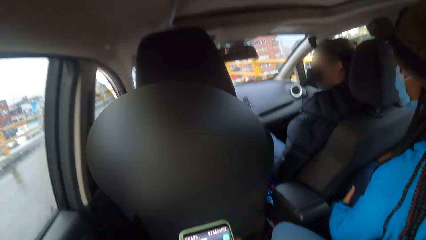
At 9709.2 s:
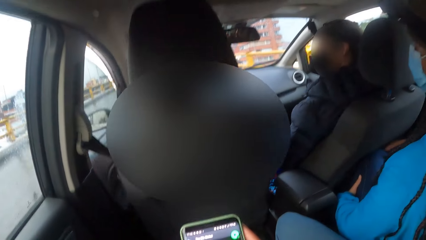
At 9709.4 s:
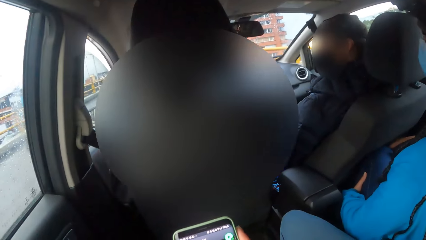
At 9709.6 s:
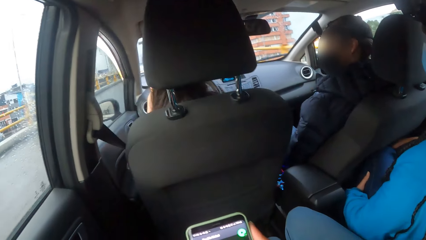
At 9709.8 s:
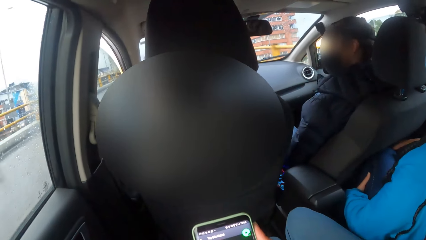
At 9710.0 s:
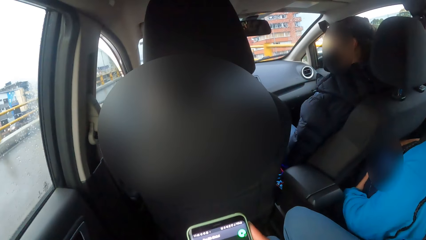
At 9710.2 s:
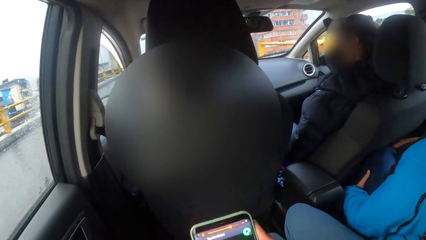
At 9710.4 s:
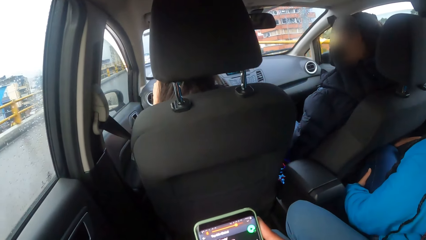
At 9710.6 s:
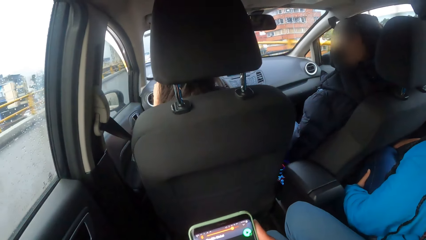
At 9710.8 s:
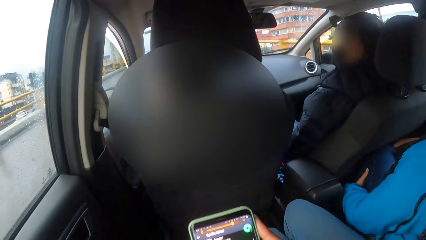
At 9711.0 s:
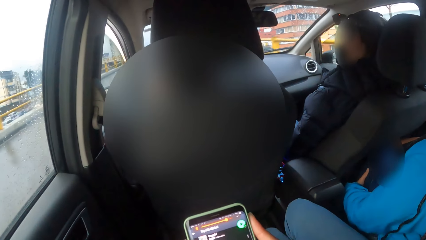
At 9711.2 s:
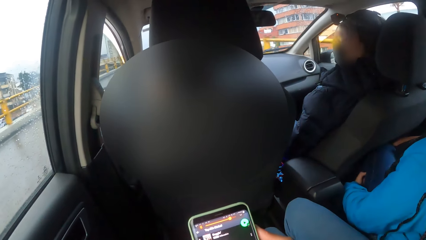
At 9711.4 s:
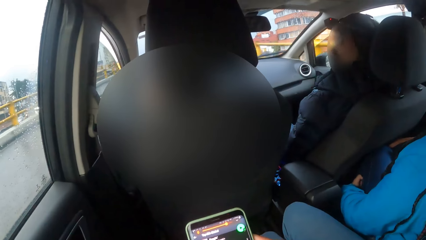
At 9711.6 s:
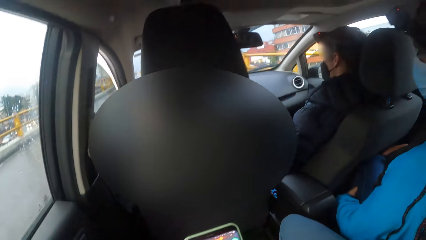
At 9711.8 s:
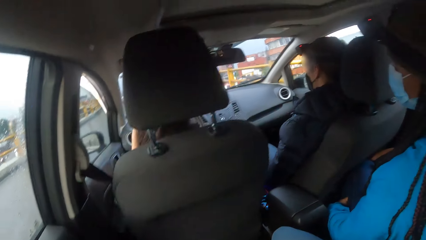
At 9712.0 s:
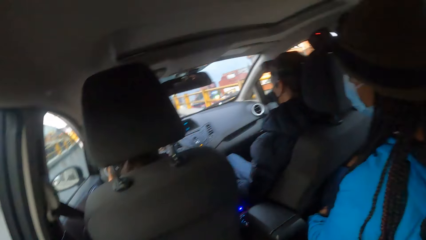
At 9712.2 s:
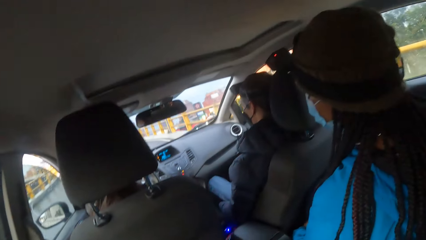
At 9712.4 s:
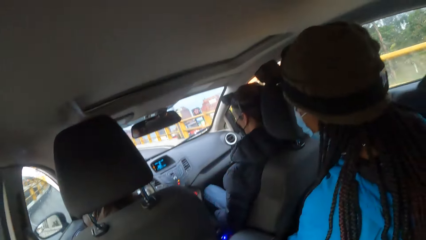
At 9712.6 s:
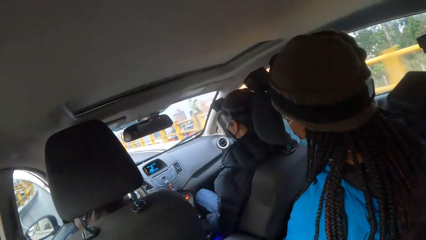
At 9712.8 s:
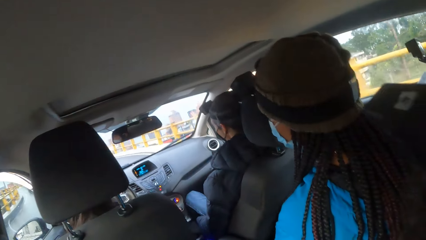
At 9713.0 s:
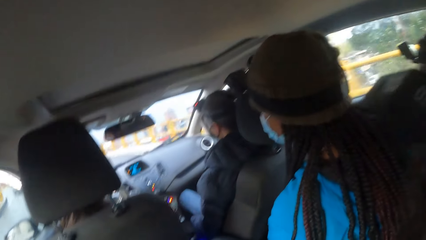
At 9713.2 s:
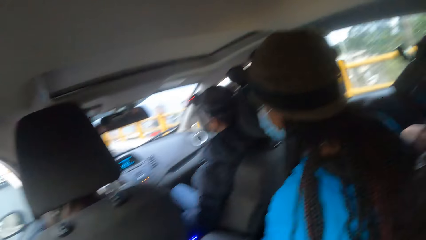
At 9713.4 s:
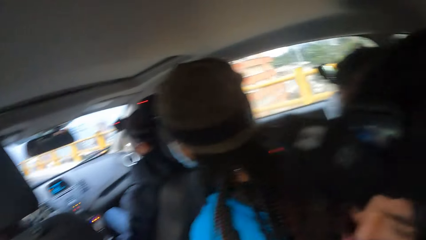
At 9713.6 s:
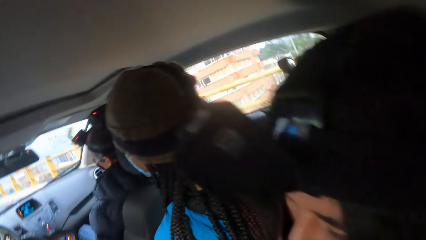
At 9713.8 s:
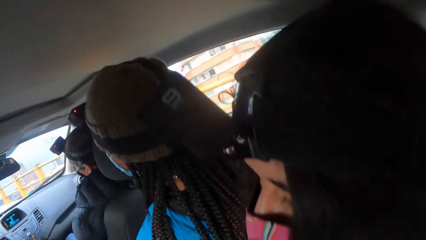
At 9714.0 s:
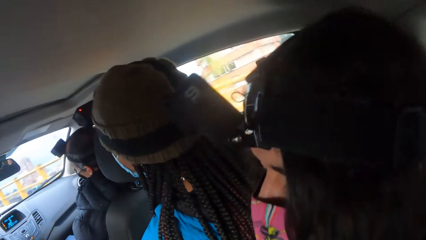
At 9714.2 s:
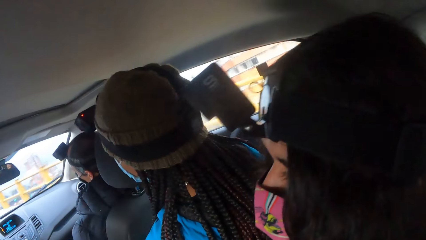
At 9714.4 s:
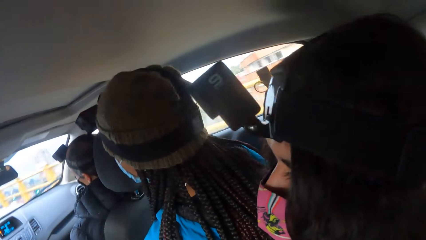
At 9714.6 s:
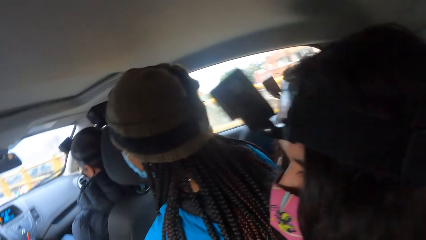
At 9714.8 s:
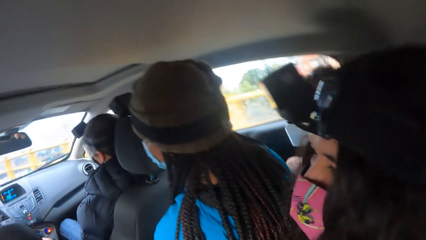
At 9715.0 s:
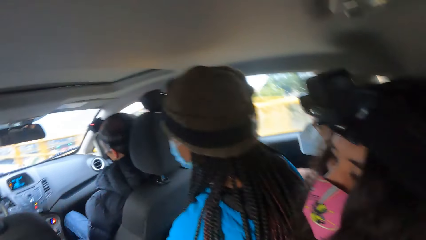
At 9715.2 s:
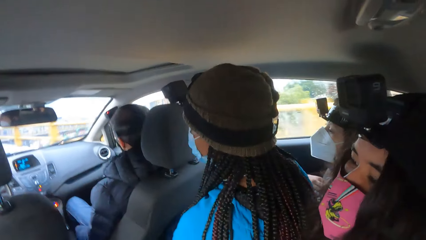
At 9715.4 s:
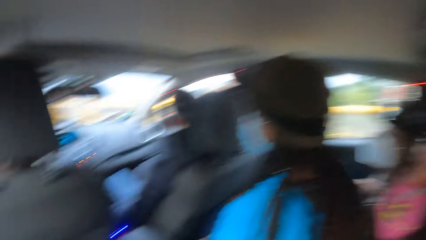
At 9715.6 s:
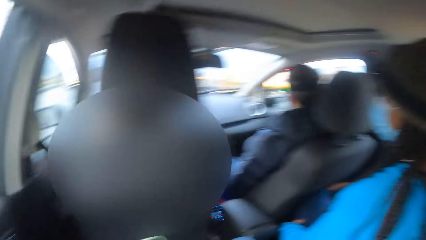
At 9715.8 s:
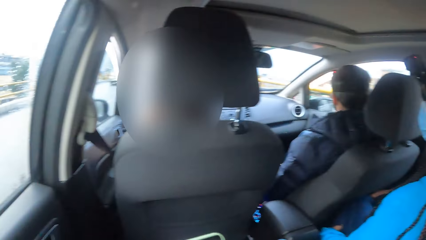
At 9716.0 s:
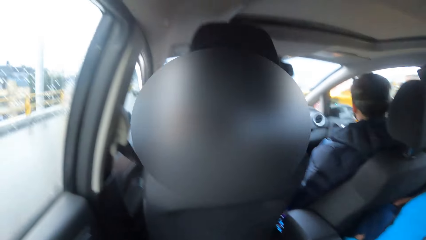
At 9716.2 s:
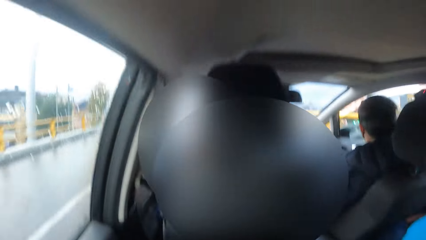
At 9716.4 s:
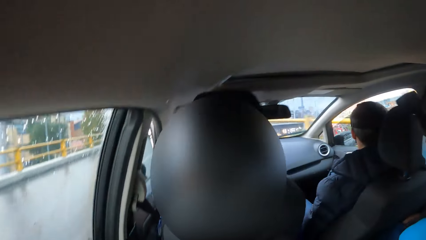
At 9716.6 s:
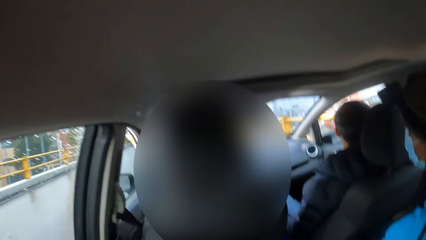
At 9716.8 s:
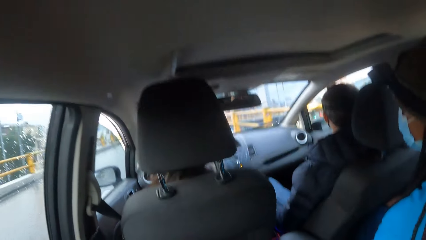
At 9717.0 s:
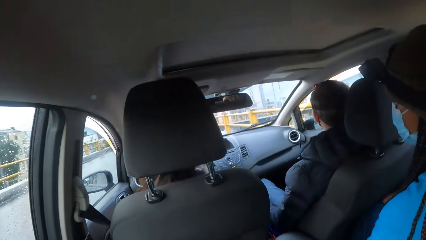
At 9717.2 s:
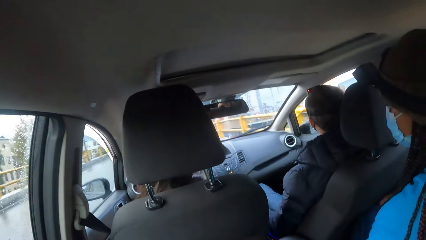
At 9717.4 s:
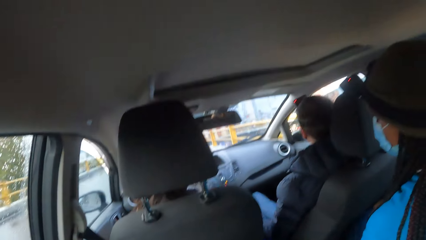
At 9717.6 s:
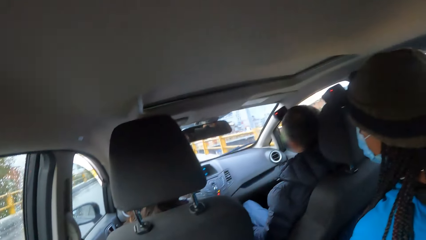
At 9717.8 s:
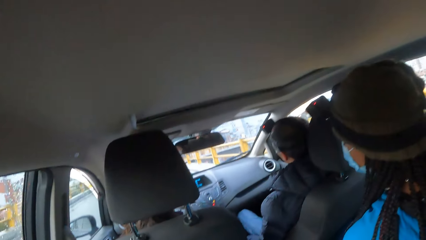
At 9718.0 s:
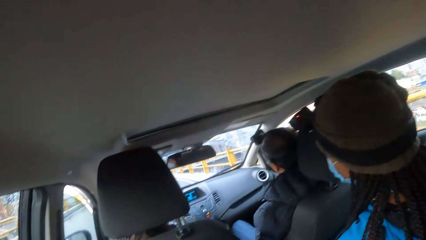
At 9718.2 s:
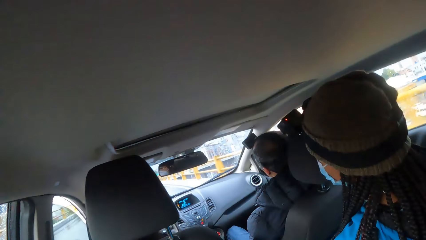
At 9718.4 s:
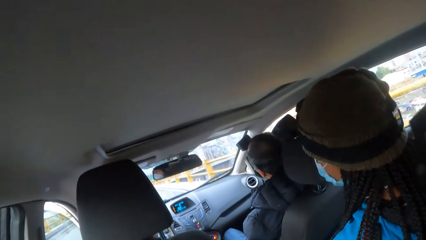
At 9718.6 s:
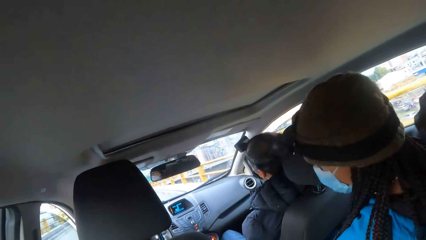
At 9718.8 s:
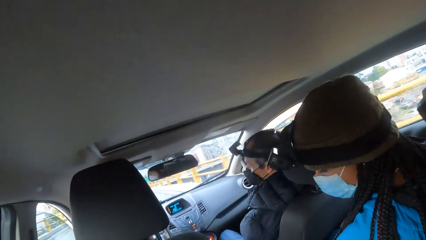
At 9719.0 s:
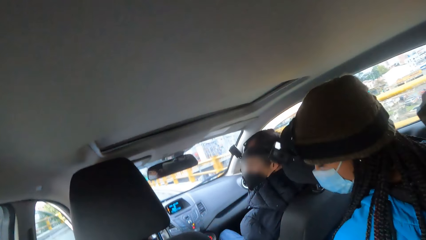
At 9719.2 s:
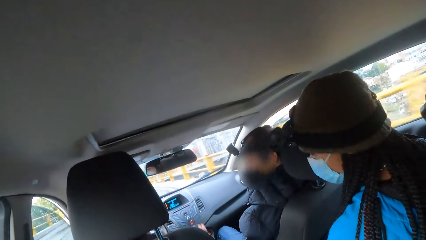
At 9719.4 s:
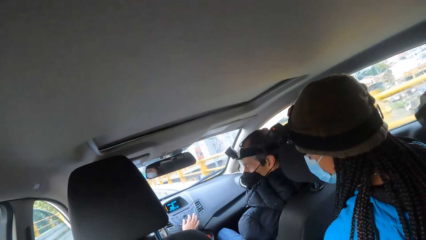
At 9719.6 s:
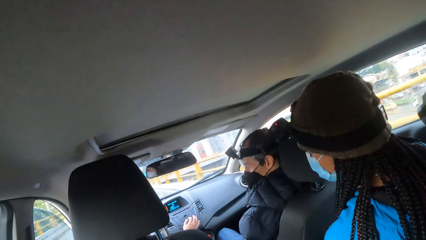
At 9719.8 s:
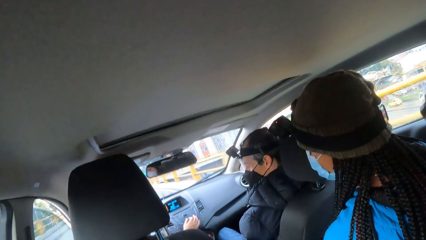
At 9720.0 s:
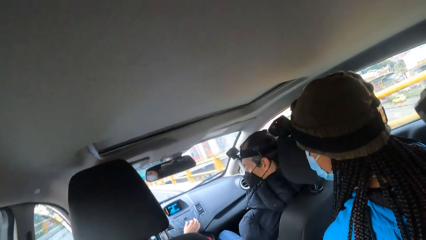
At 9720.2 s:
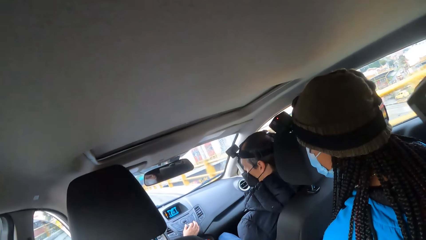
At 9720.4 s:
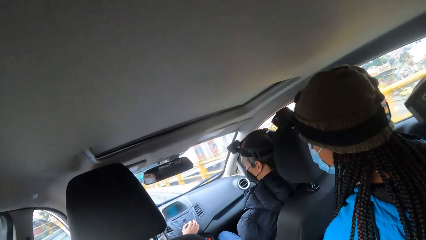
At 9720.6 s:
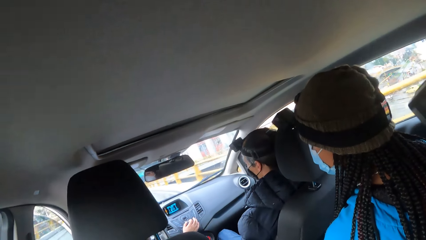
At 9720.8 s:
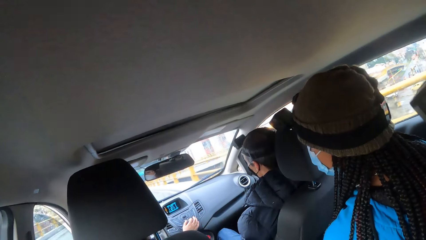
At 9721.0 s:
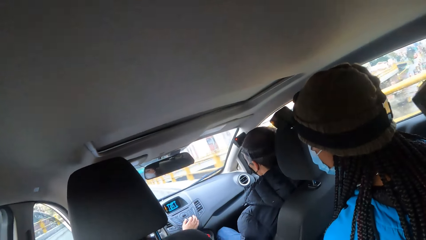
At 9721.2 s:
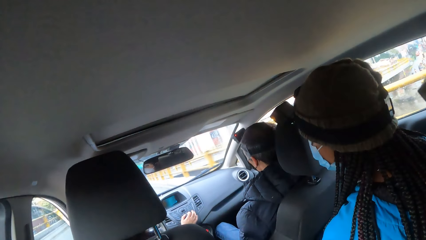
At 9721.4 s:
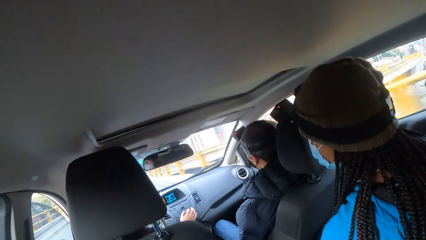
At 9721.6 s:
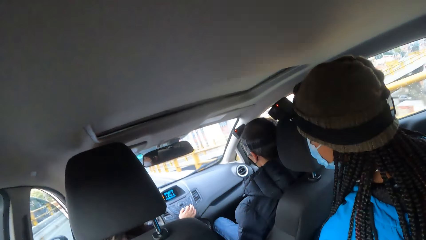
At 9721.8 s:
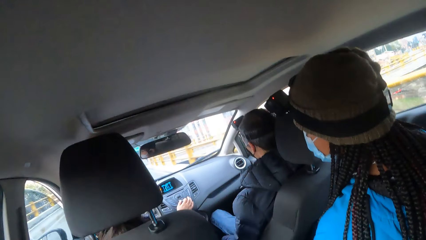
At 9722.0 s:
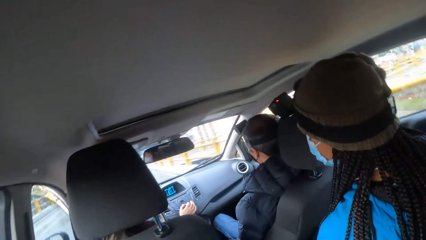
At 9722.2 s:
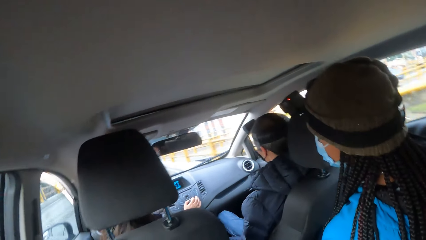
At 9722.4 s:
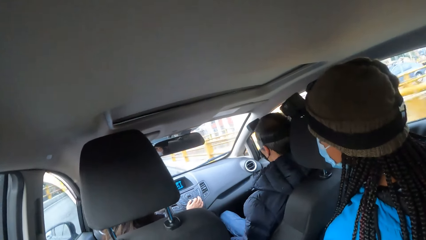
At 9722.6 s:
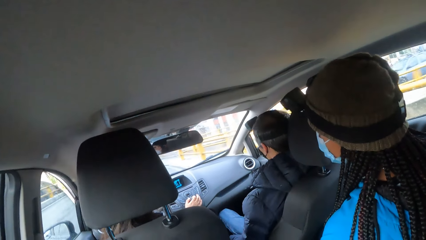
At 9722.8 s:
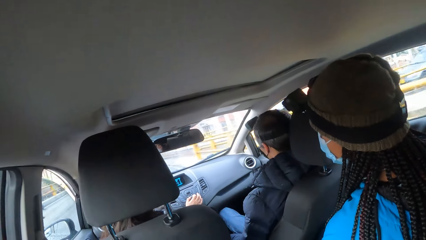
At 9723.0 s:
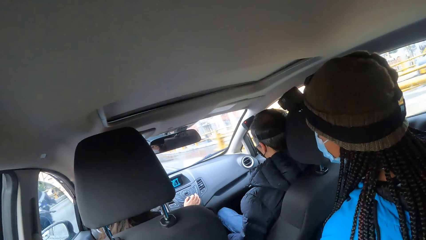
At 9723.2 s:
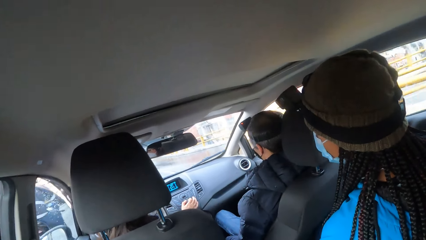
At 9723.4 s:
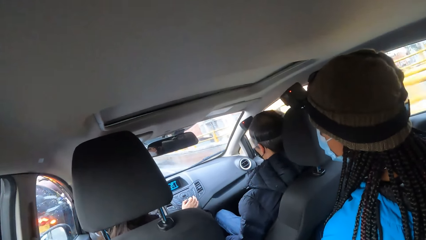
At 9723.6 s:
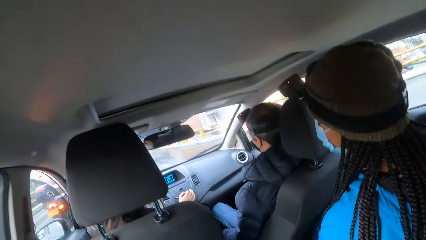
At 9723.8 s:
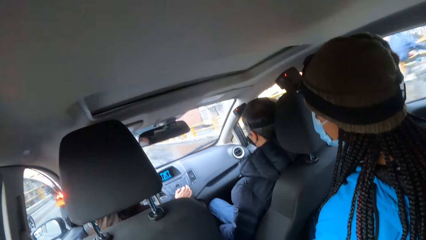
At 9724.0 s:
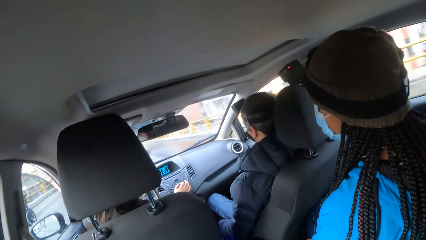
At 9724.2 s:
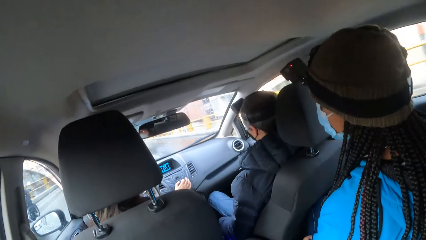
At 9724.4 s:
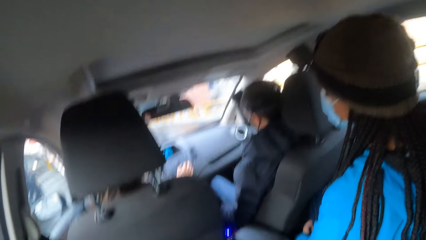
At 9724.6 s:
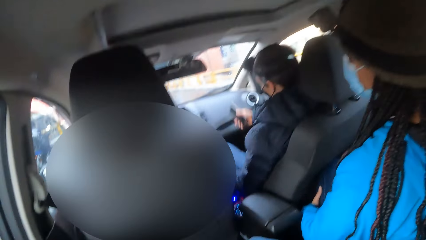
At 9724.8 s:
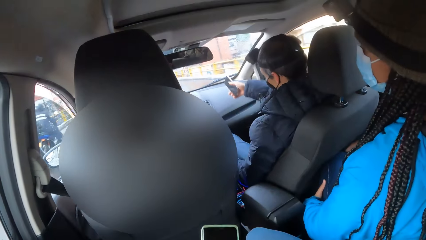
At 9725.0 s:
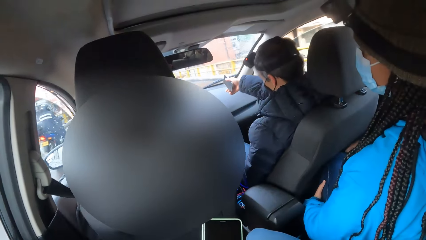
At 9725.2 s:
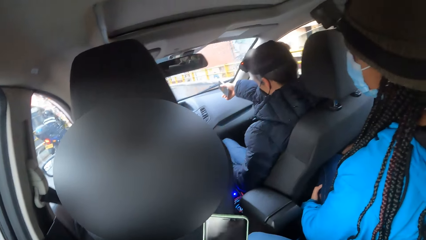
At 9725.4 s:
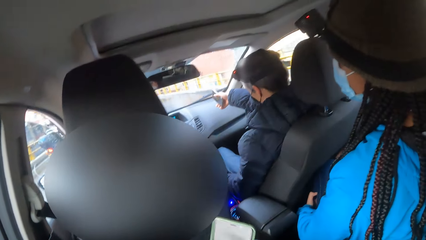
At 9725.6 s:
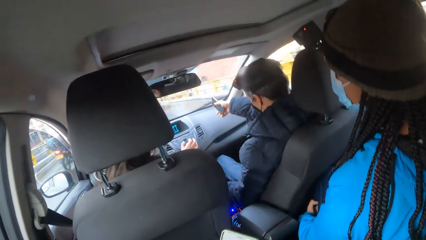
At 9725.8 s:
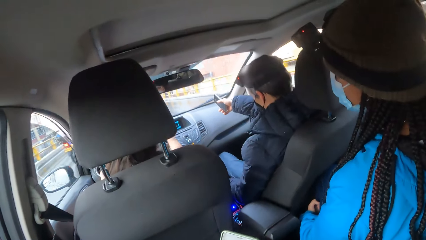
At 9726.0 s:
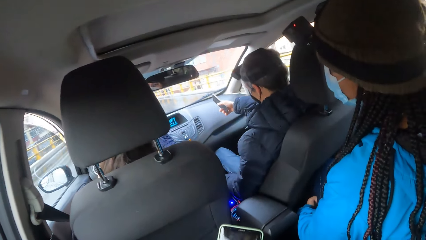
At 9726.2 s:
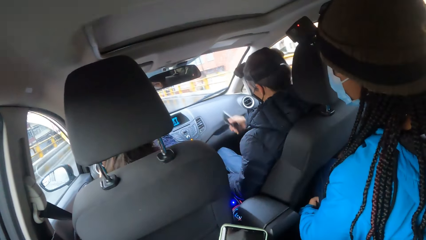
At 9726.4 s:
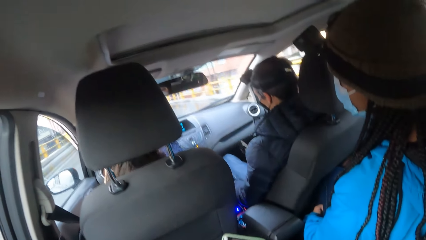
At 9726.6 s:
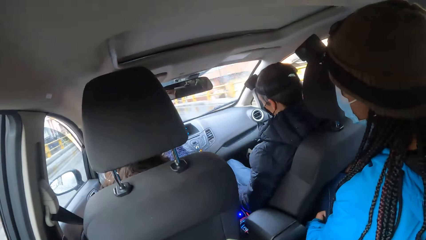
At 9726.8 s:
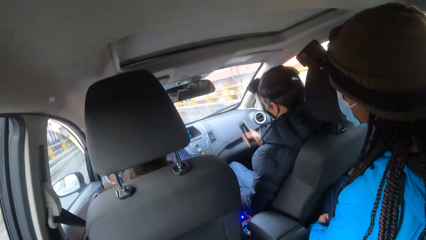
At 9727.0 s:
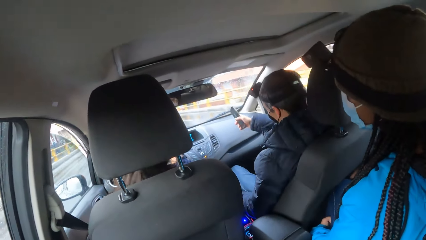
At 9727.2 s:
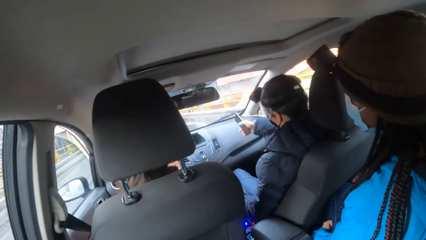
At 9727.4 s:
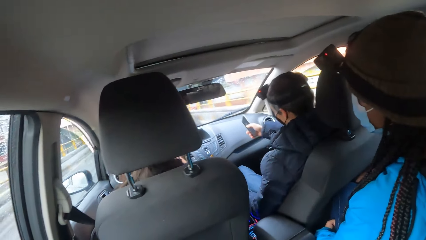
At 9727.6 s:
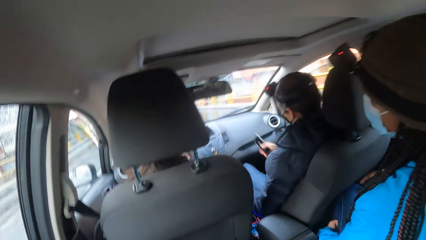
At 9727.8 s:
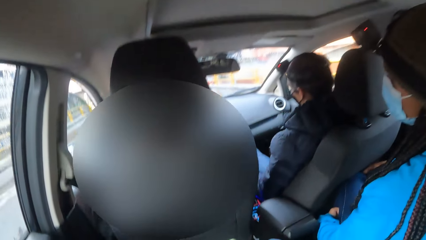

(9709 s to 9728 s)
The camera wearer looks around. A woman operates the car stereo with her right hand. The camera wearer holds the phone.
